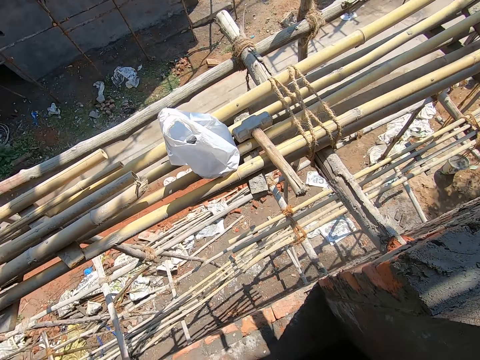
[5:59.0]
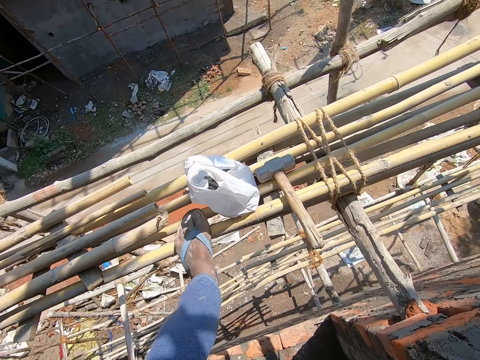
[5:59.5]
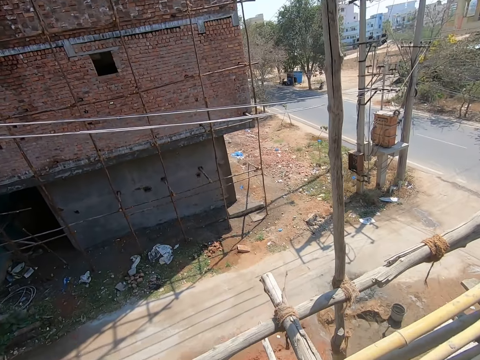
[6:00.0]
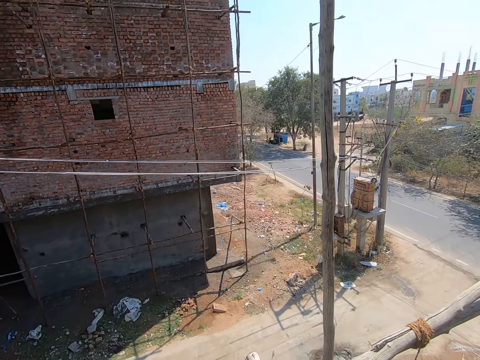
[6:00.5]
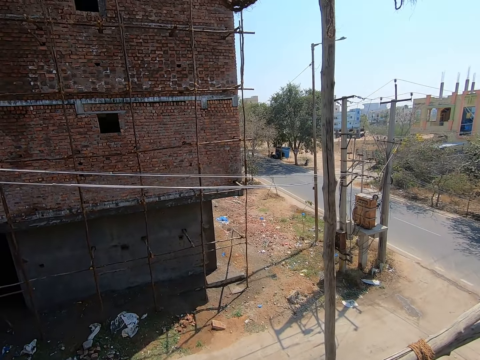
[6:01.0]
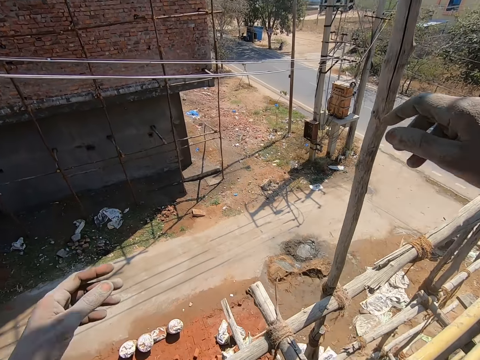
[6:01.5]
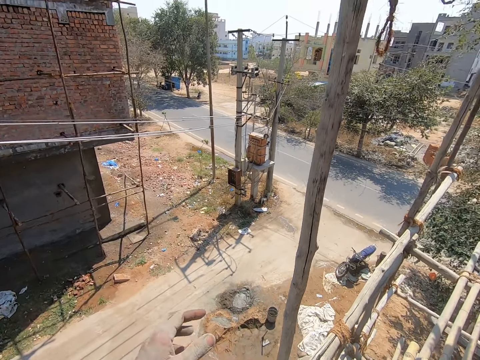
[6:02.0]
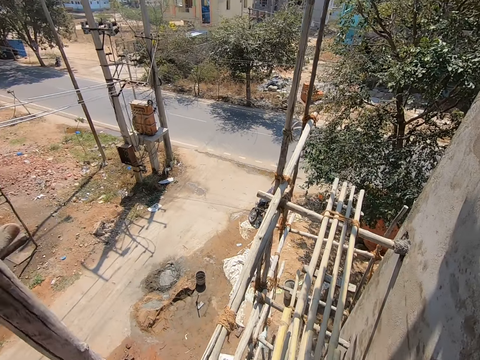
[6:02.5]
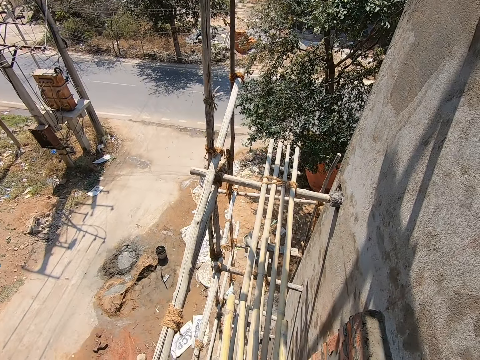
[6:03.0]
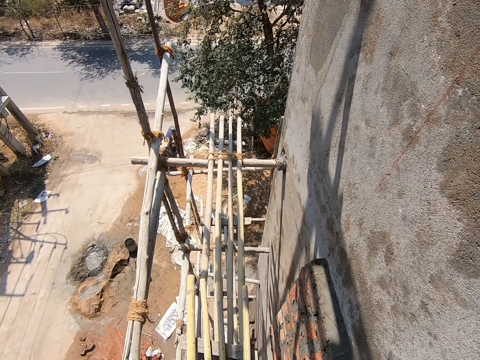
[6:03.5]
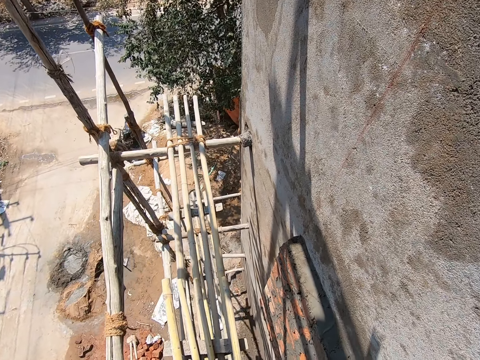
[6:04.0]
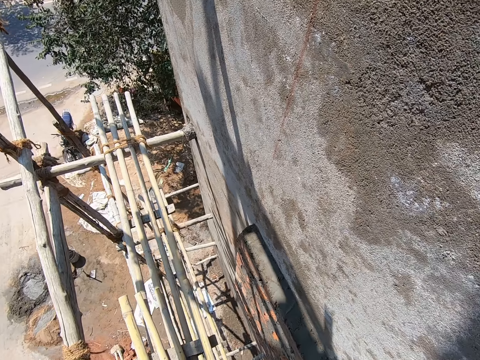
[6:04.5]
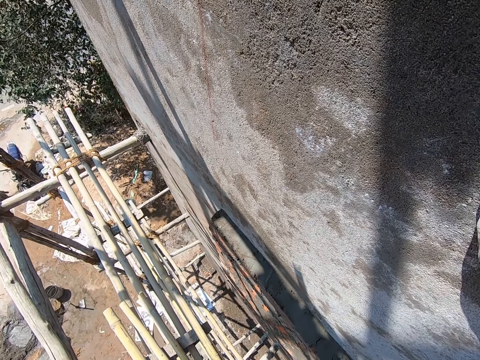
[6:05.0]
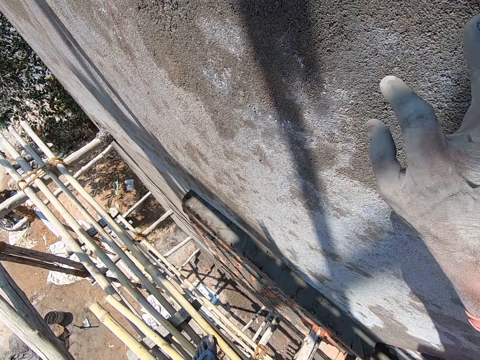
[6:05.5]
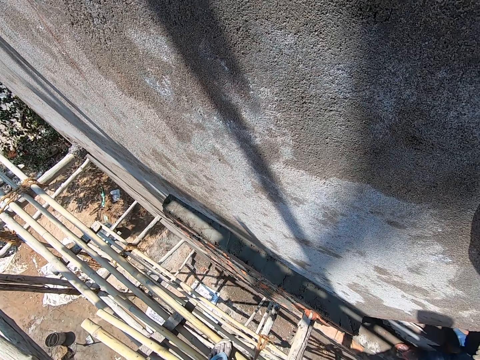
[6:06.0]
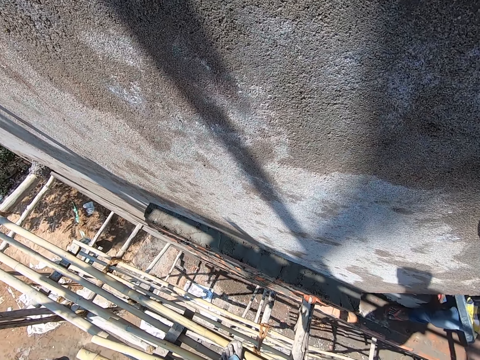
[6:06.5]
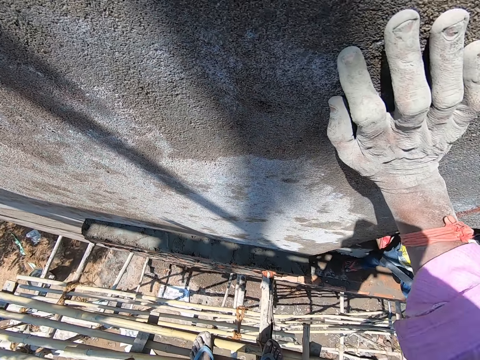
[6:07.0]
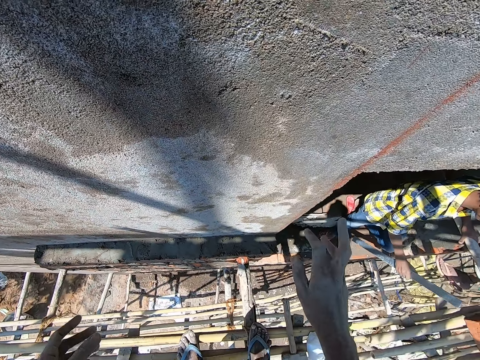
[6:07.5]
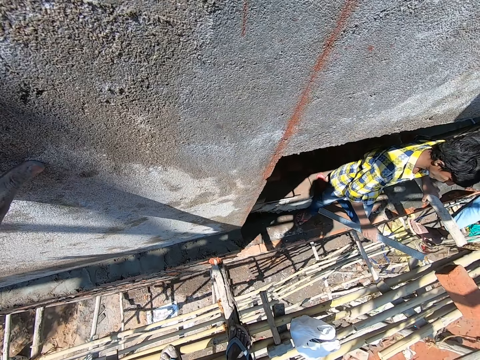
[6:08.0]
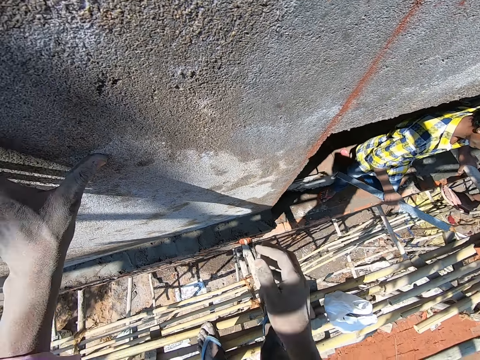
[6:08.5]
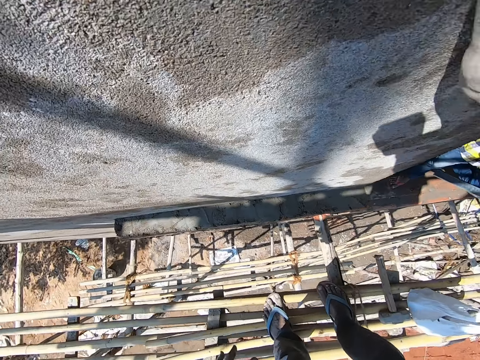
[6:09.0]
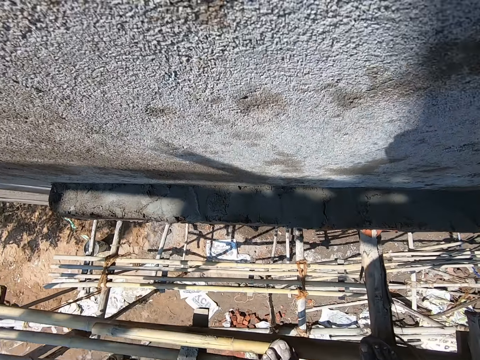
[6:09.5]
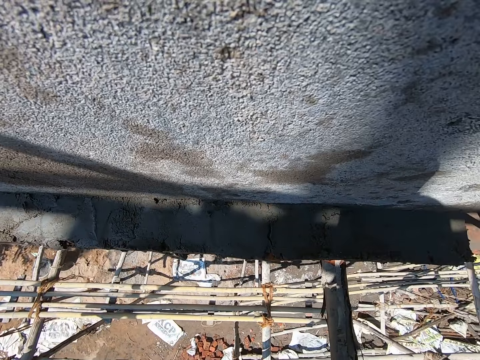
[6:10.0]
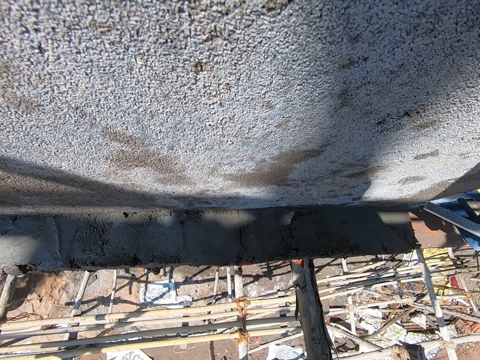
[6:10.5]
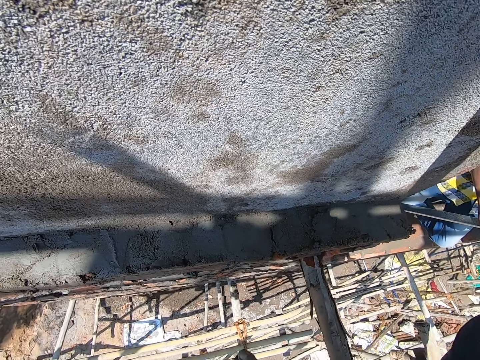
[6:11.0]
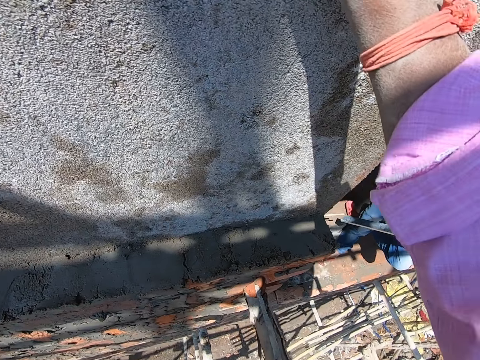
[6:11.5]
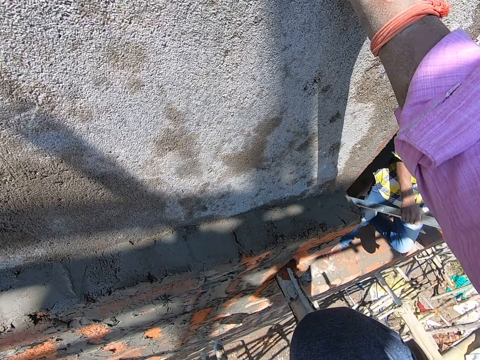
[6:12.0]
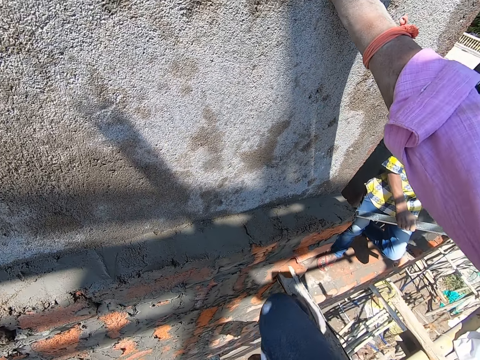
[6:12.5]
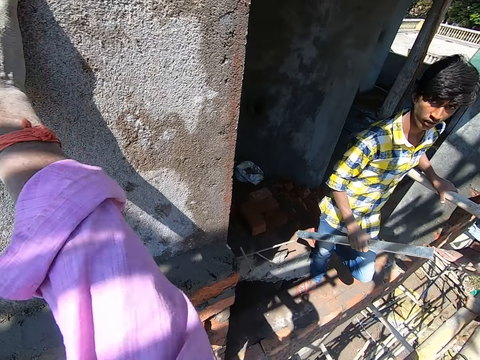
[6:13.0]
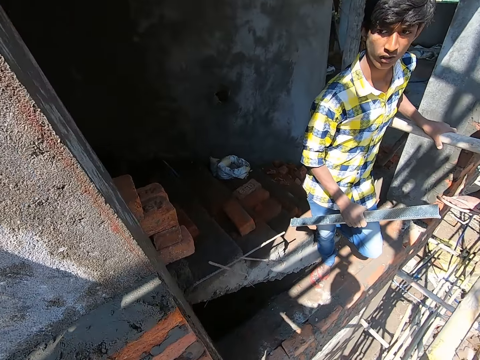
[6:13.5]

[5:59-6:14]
The camera wearer moves to the scaffold and climbs the ladder. He holds the scaffold with his left hand. He places his left hand on a wall on the building. He places his right hand on the wall. He sits on the scaffold.

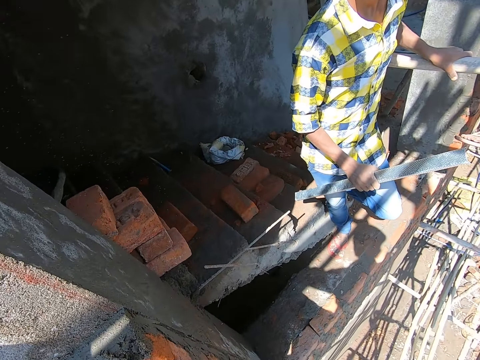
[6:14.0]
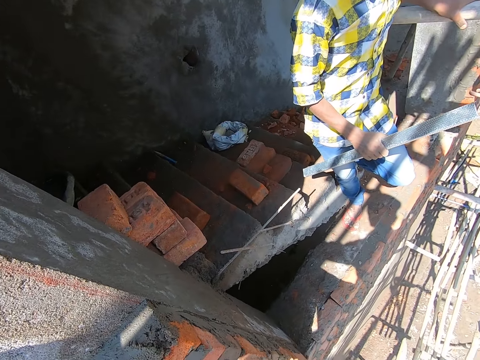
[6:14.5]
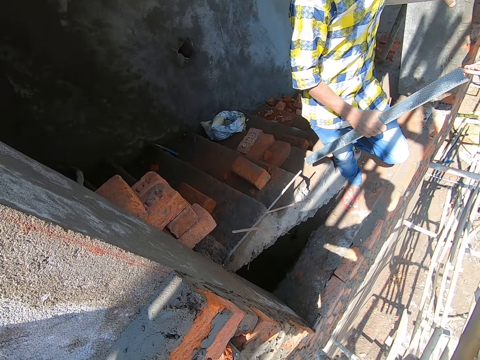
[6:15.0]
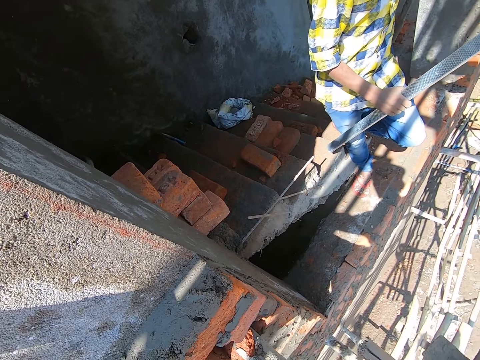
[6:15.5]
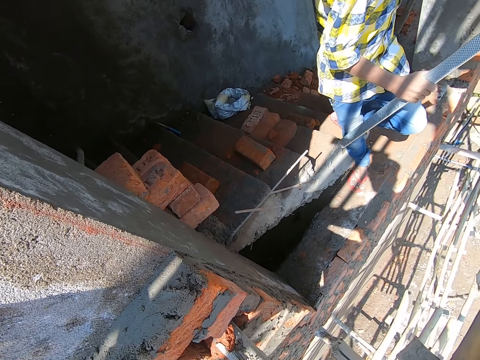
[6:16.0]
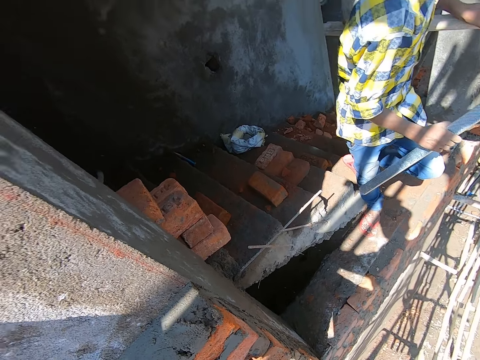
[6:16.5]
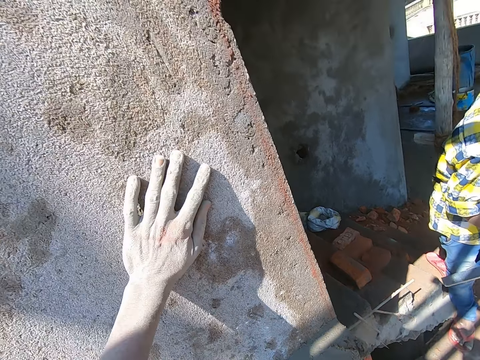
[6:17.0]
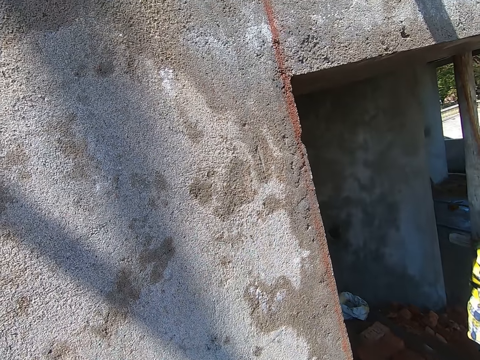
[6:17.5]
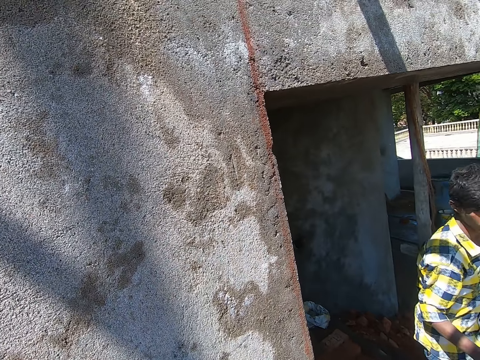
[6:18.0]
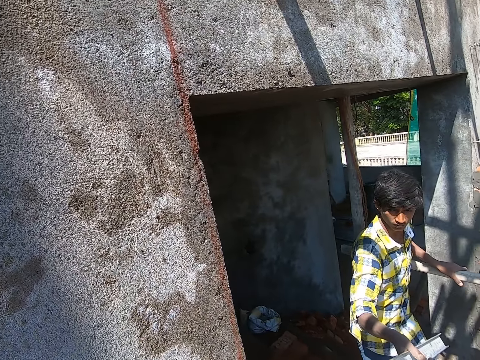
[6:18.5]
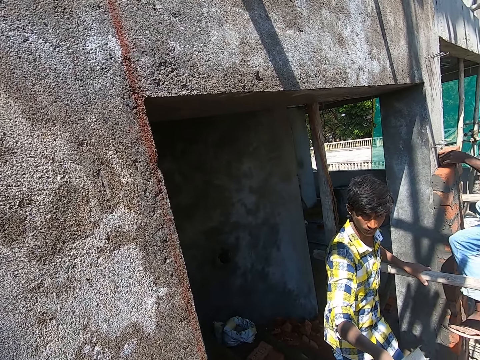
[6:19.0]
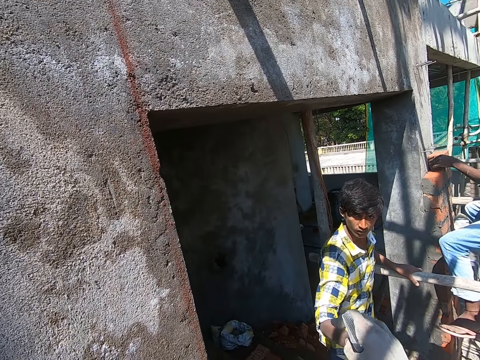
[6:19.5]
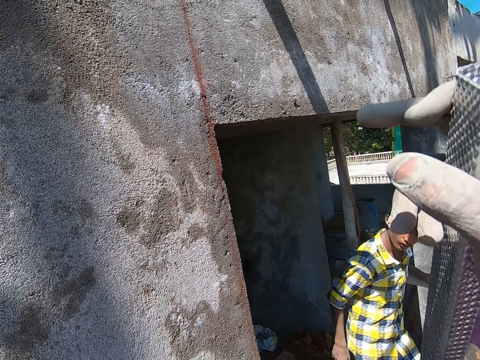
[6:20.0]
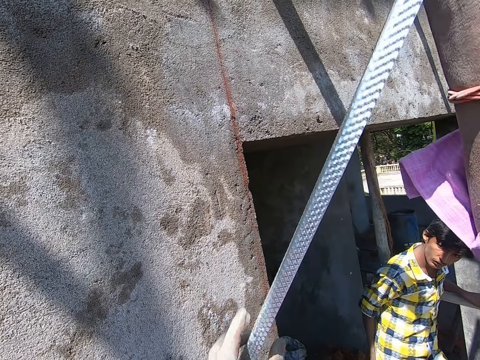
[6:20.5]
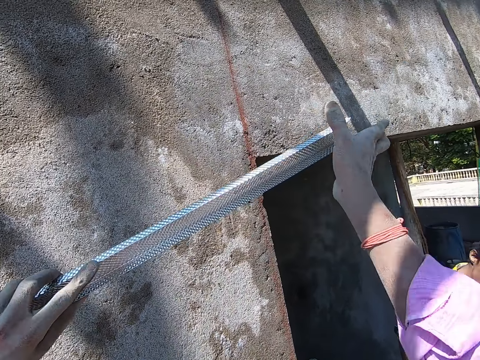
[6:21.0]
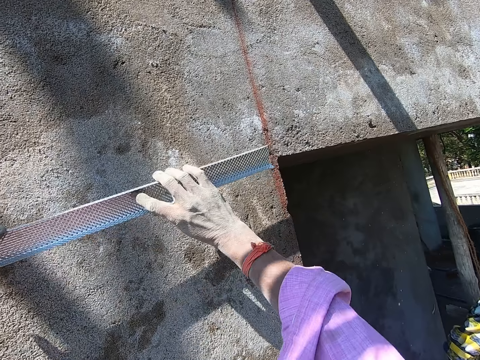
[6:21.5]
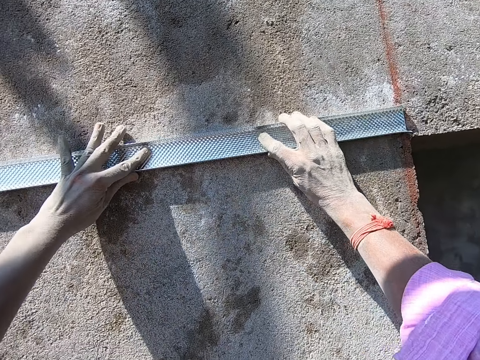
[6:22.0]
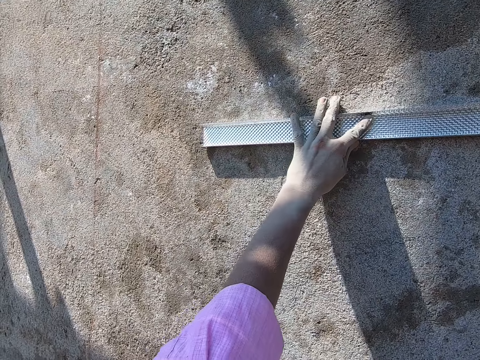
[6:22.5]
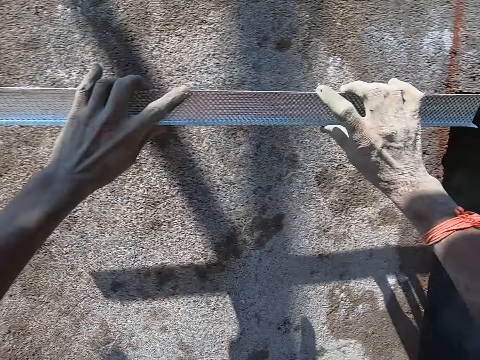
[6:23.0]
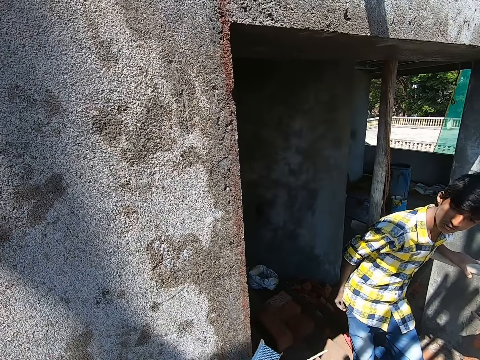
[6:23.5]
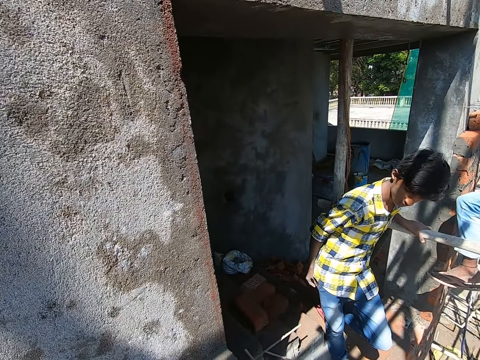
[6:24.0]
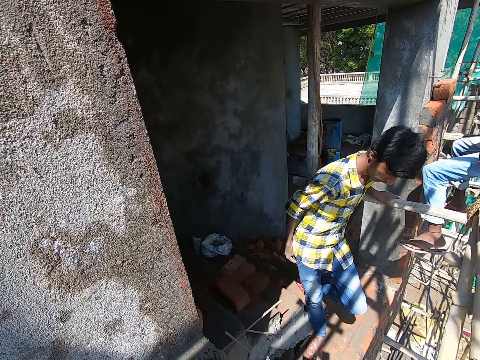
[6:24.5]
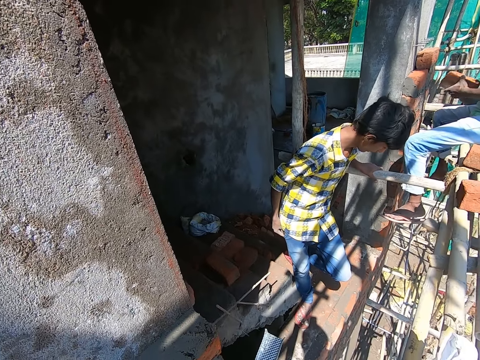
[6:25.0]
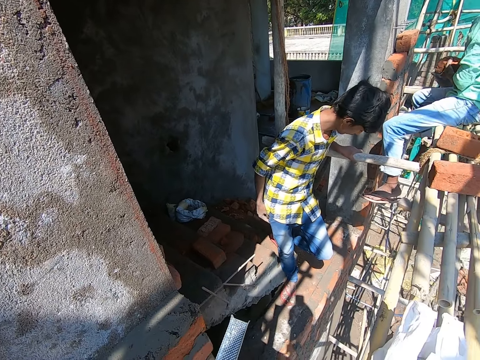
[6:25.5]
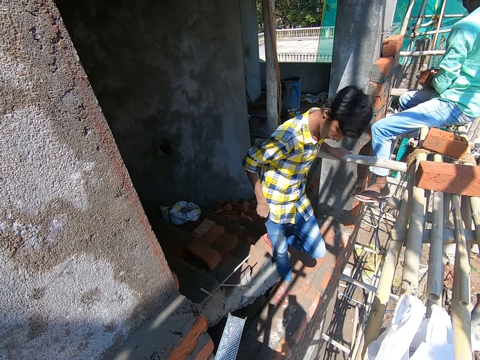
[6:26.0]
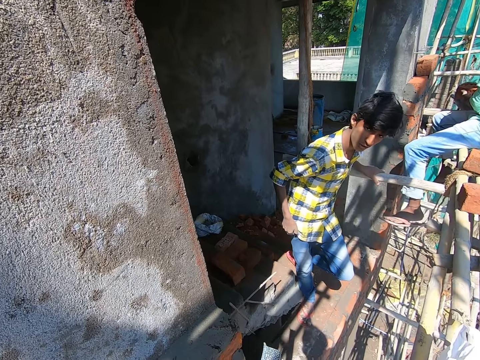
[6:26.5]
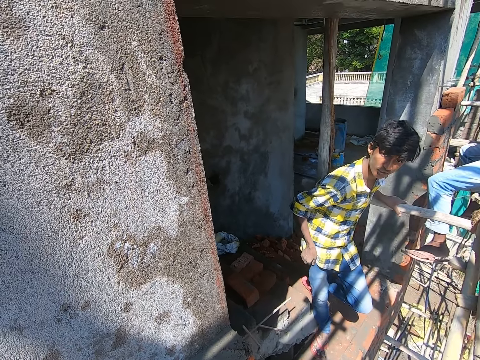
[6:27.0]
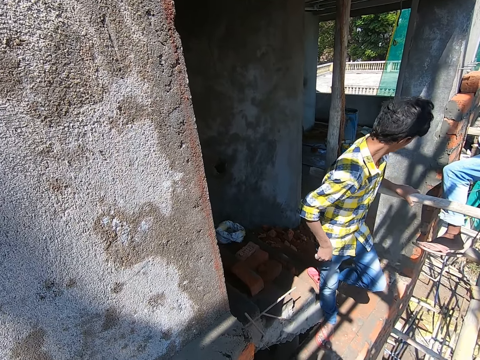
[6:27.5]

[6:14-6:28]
A man hands the camera wearer a metal plank with his right hand. The camera wearer takes the metal plank from the man with his right hand. He holds the metal plank with both hands. He places the metal plank on the wall with both hands. He takes the metal plank off the wall with both hands. He talks to the man.
